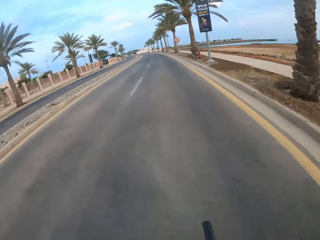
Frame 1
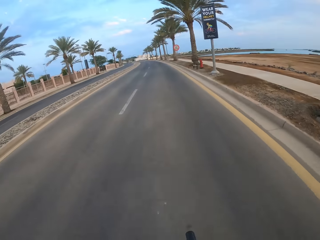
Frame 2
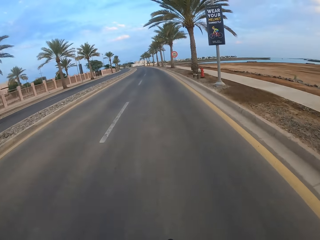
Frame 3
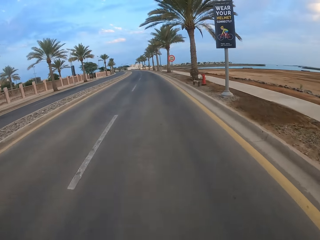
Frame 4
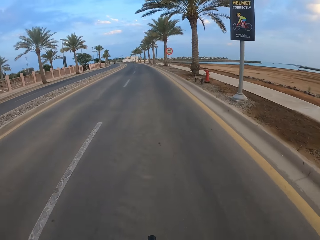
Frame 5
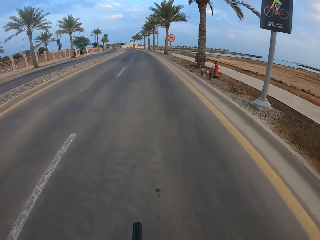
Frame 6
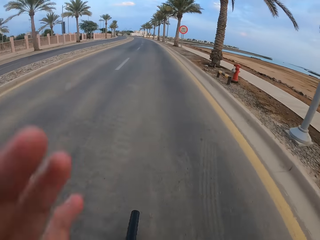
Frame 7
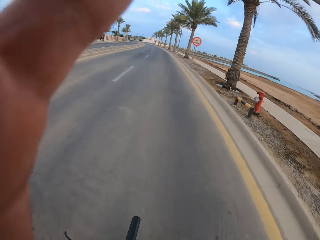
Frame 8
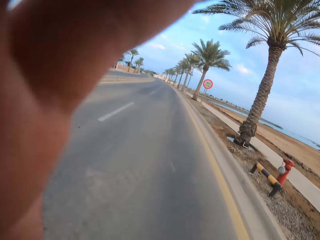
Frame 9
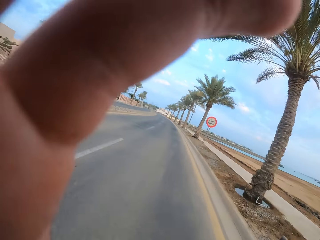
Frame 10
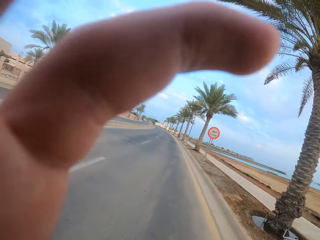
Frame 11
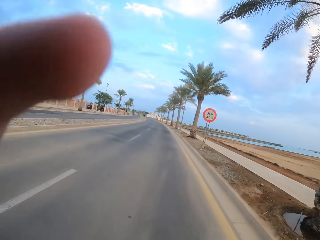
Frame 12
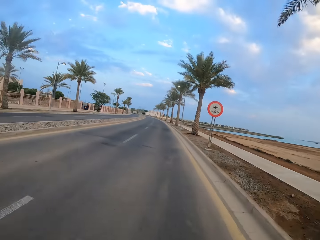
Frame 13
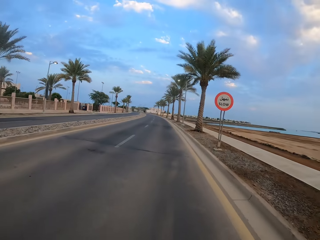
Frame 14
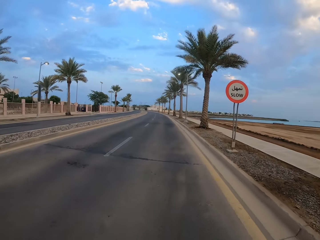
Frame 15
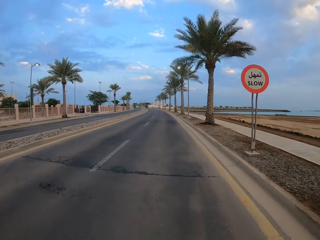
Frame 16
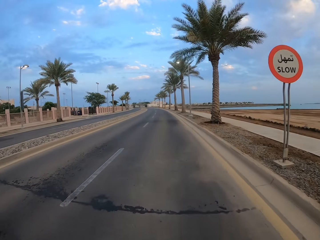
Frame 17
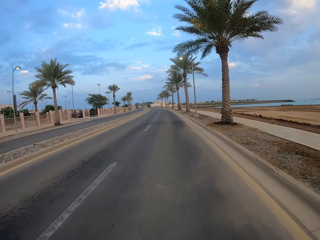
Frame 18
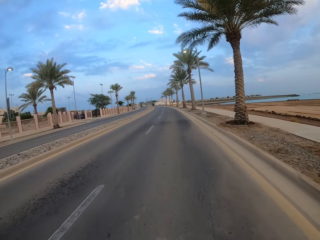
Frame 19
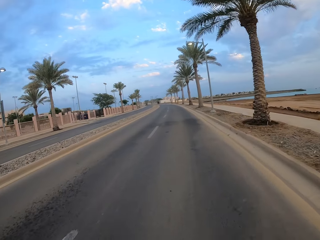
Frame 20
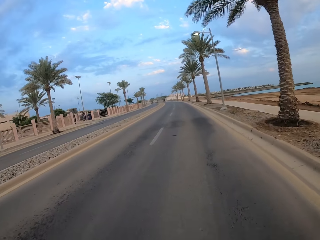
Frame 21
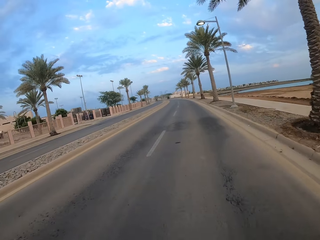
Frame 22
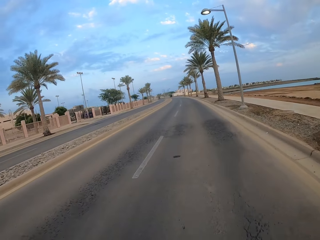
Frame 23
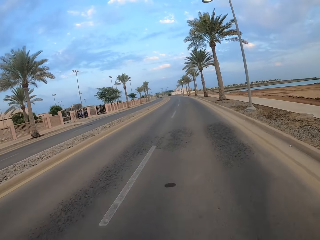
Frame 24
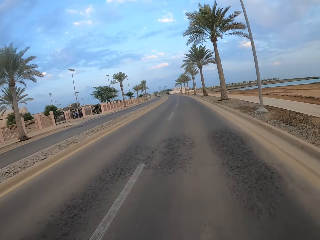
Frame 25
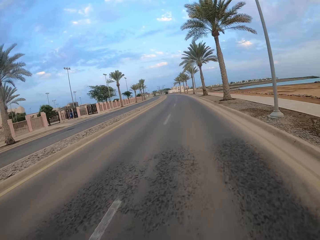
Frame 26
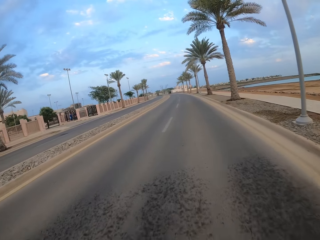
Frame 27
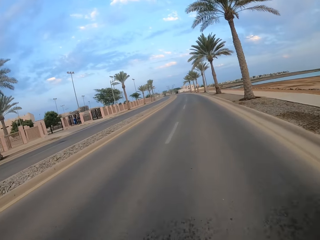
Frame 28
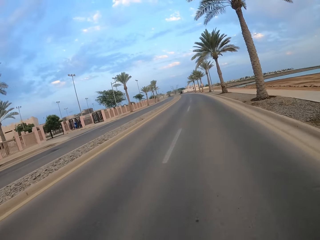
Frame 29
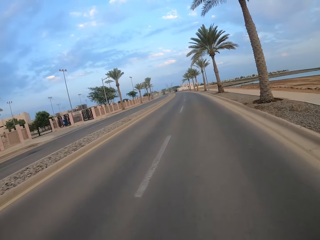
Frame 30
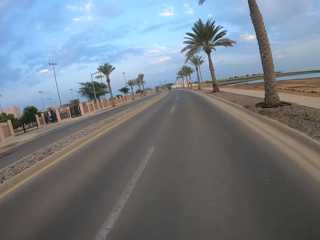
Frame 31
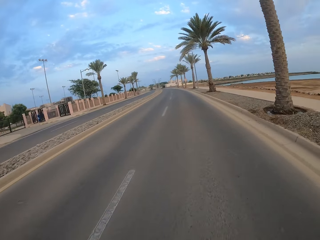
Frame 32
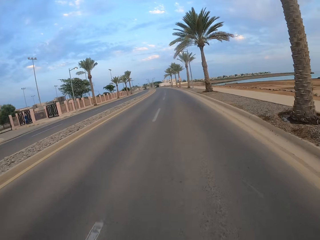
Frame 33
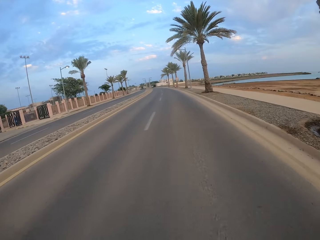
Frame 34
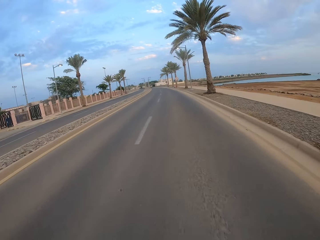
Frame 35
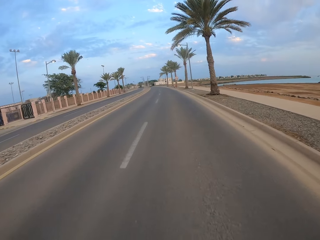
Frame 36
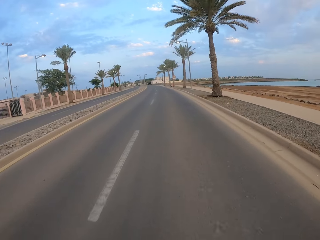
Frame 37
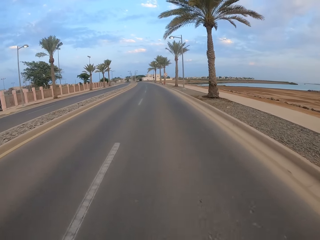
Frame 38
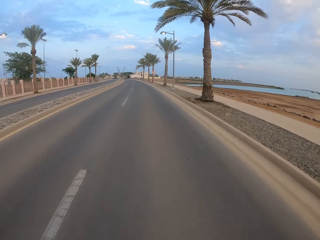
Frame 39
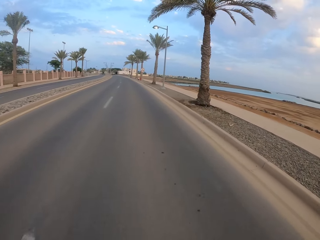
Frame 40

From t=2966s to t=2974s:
The camera wearer touches the camera. He raises his hand up. He cycles on the road.

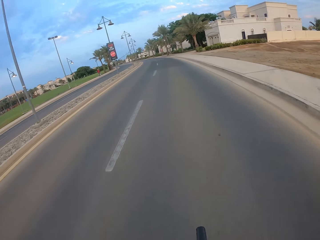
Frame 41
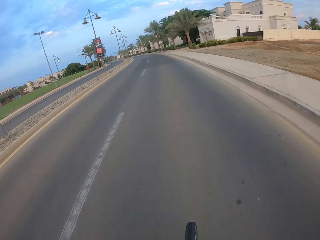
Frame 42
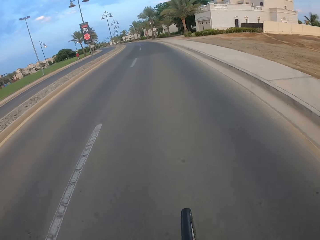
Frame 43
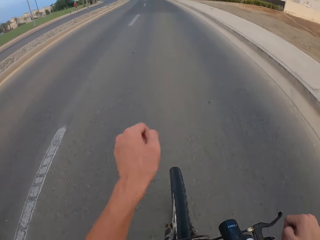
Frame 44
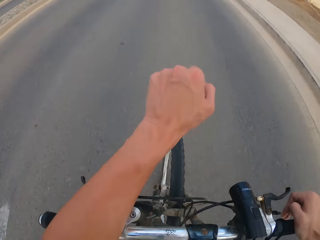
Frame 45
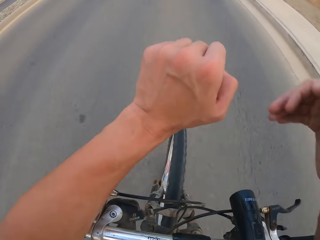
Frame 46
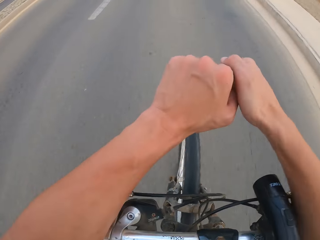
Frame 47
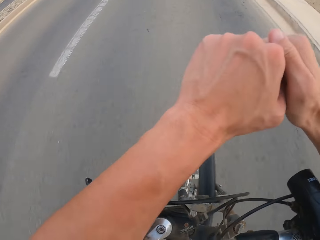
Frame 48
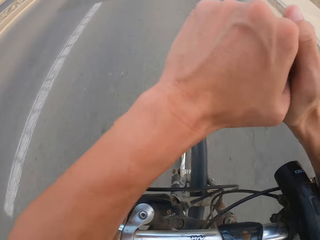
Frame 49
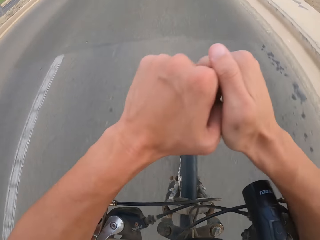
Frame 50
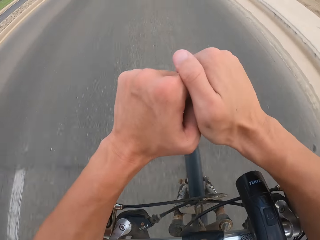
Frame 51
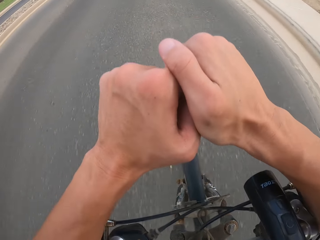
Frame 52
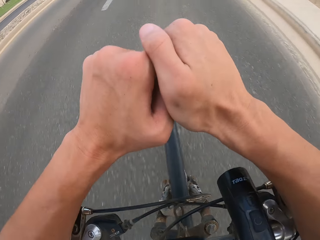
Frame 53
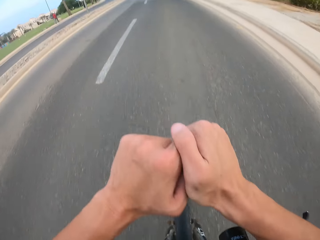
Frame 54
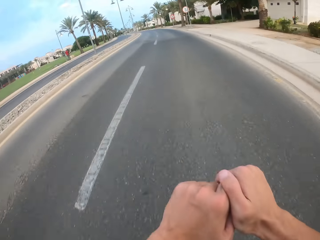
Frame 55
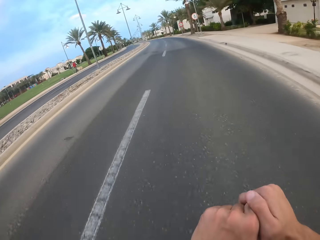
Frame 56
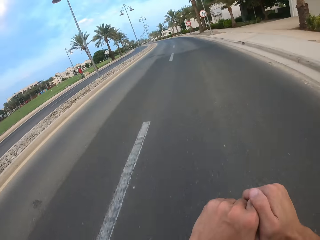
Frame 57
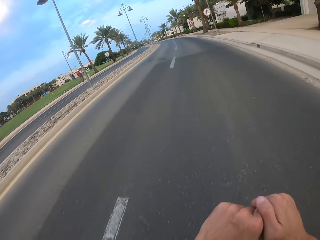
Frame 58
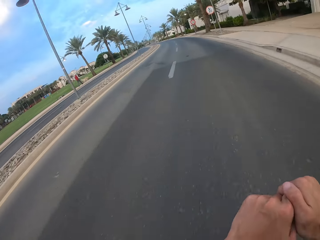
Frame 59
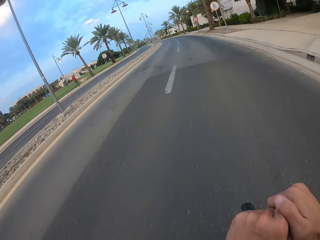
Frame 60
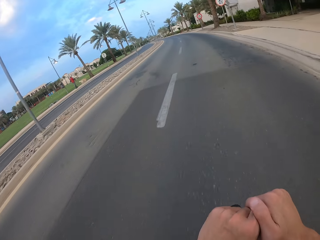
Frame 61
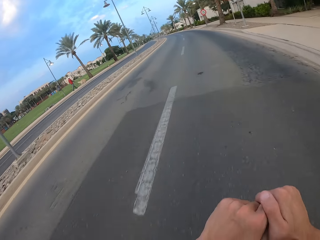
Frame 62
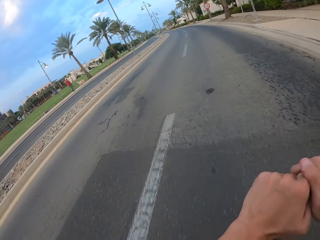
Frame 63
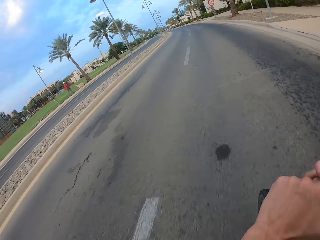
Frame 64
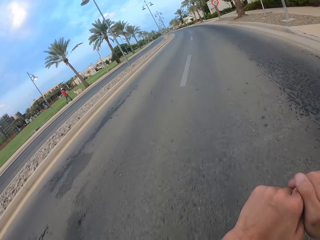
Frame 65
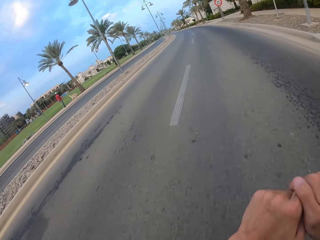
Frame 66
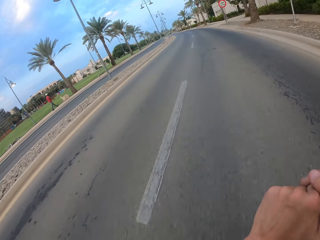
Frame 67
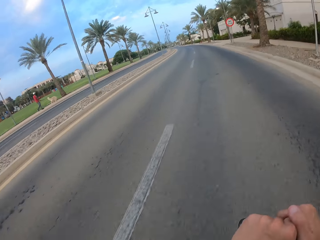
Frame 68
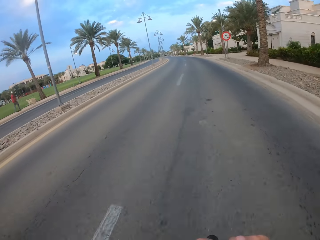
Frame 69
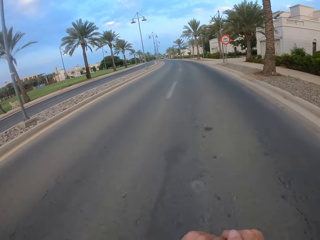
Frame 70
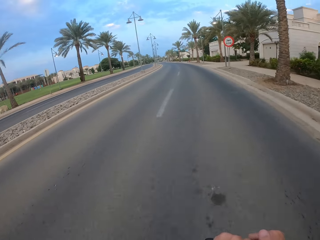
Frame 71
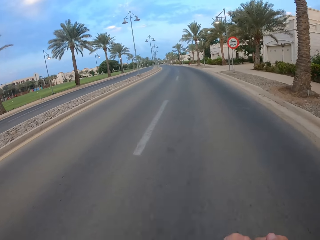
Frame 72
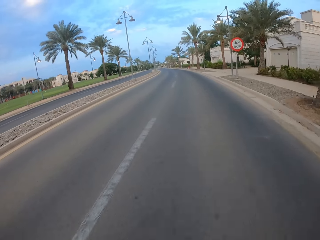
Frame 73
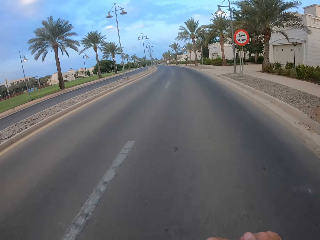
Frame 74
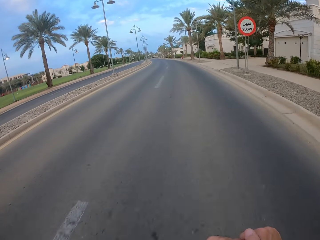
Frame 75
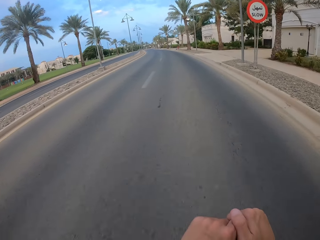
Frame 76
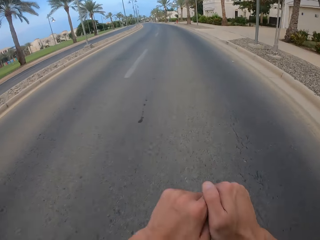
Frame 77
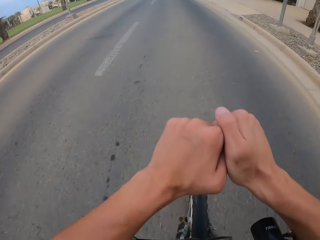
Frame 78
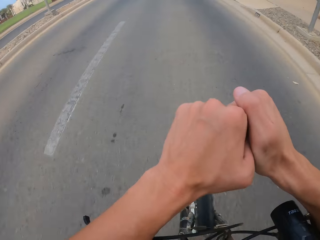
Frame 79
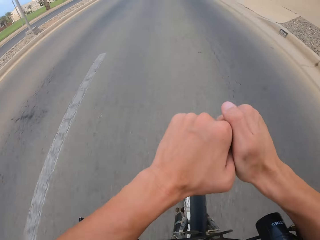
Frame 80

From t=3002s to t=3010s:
The camera wearer leans on the bike. He fists his hands. He cycles on the road.

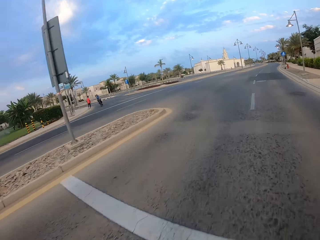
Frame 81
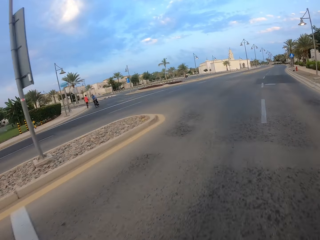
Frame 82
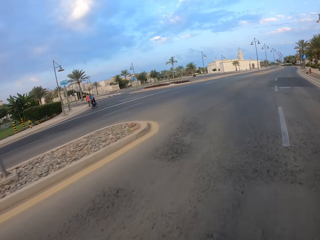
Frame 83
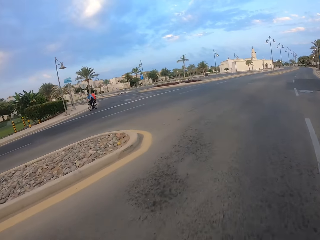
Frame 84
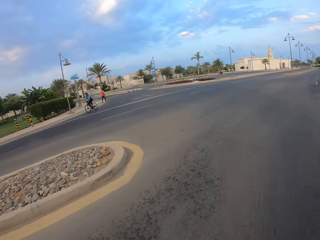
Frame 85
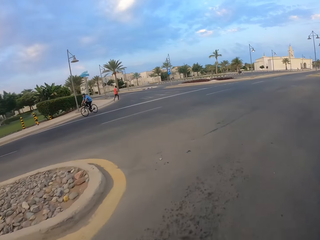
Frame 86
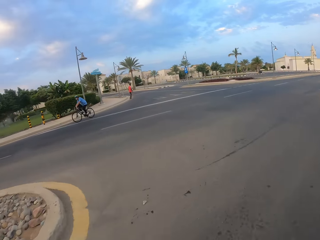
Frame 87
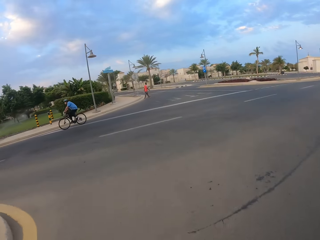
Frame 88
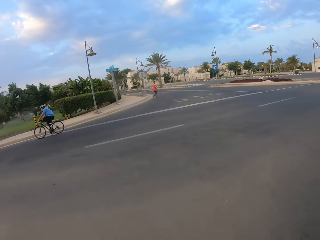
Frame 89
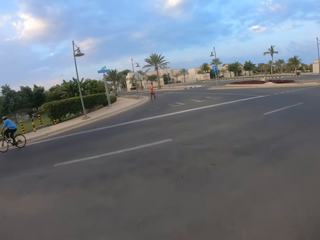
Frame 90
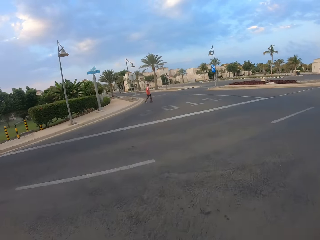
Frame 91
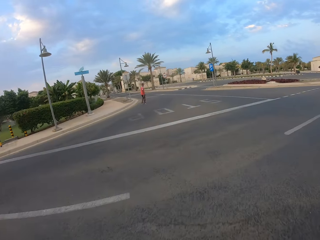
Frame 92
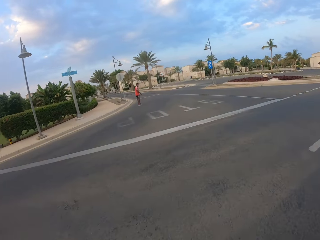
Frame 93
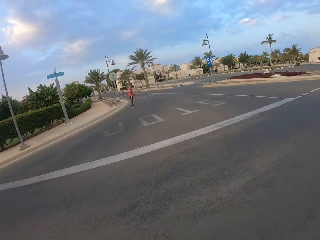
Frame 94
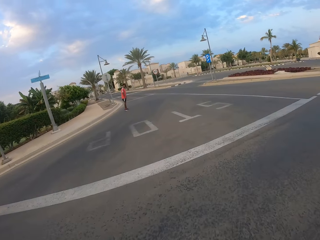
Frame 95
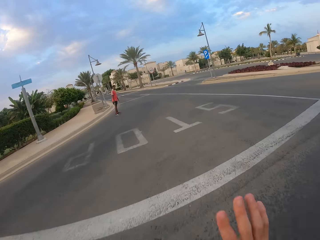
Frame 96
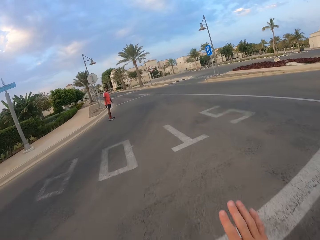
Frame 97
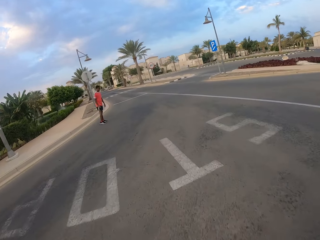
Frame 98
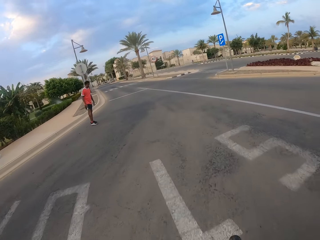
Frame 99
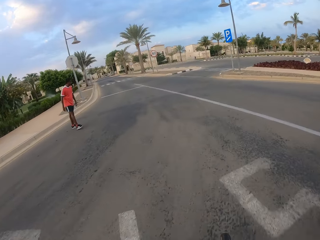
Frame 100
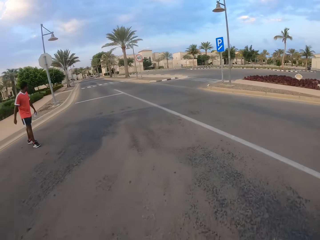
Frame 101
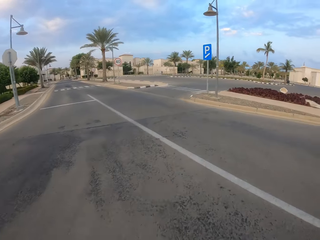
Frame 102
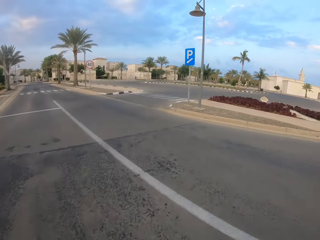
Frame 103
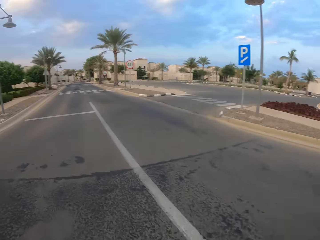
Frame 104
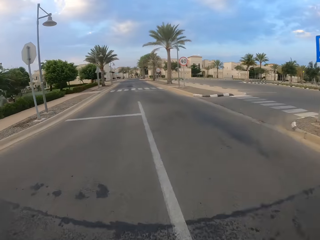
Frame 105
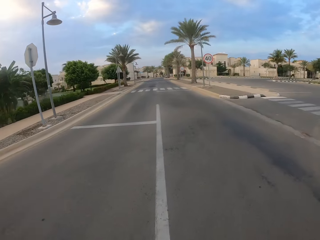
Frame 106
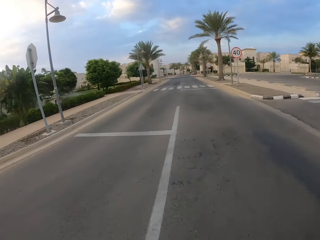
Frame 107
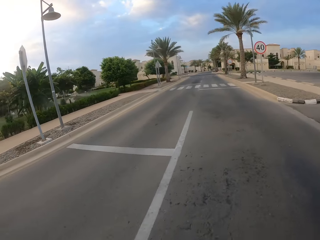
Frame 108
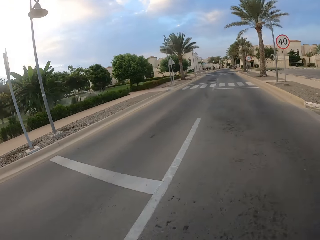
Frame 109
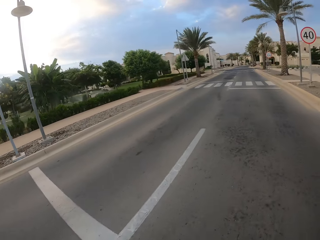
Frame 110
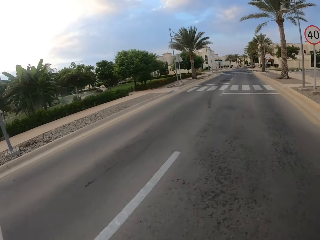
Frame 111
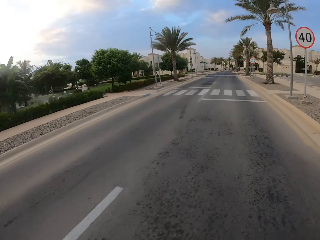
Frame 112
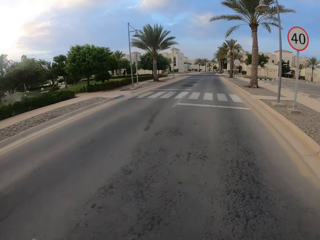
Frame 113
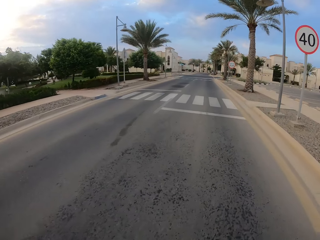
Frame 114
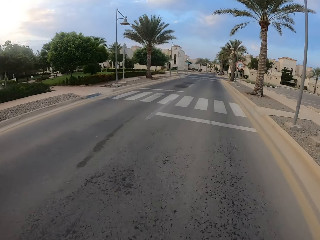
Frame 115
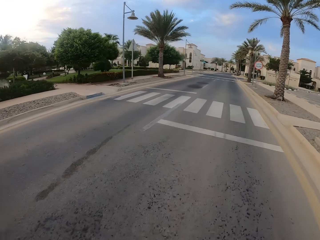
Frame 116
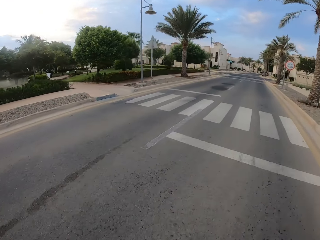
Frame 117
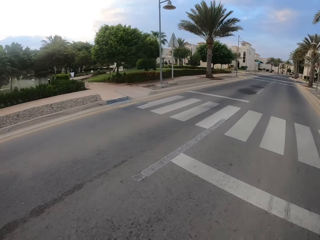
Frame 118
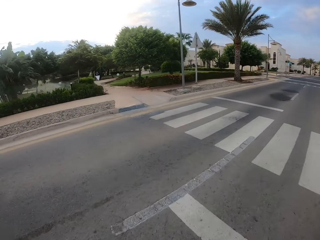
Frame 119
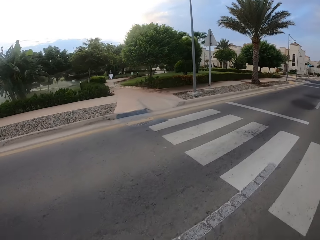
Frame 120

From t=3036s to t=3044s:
The camera wearer turns left on the road. They cycle on the road.
